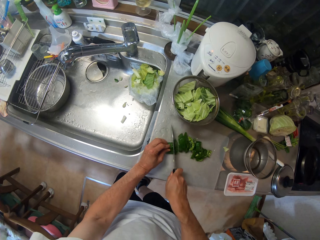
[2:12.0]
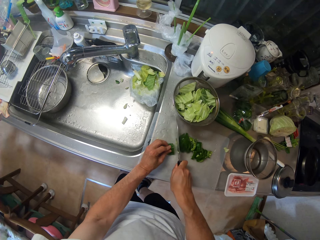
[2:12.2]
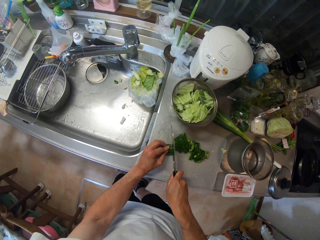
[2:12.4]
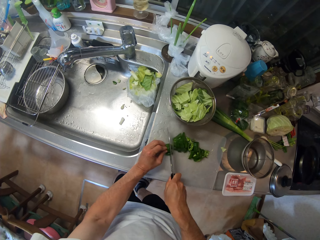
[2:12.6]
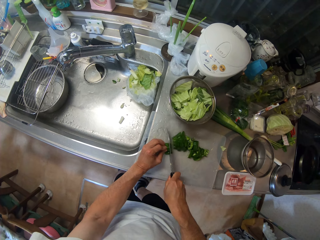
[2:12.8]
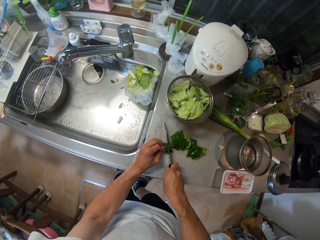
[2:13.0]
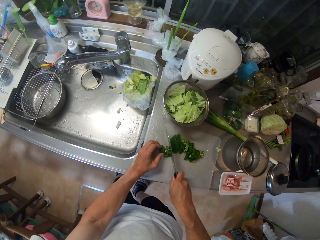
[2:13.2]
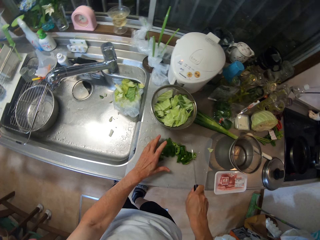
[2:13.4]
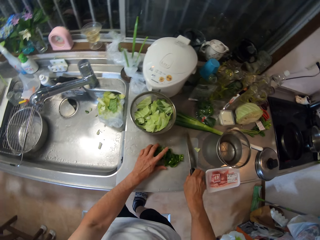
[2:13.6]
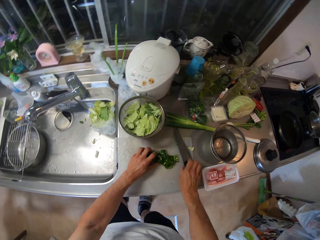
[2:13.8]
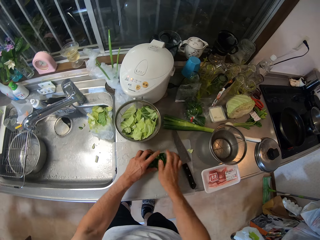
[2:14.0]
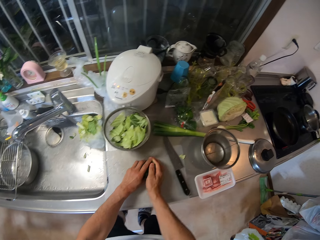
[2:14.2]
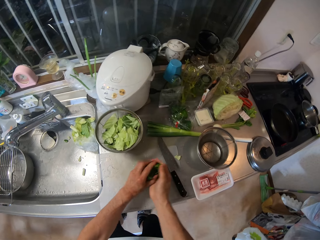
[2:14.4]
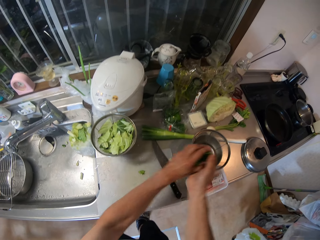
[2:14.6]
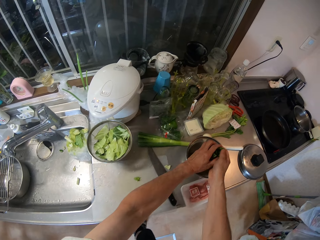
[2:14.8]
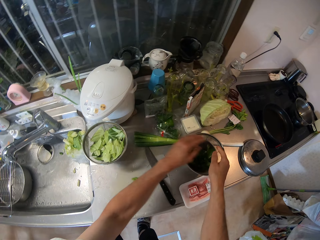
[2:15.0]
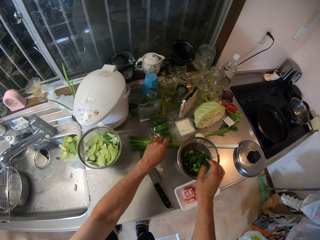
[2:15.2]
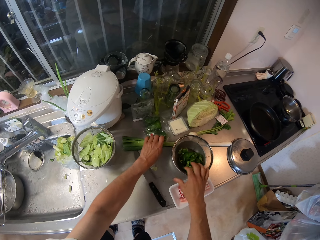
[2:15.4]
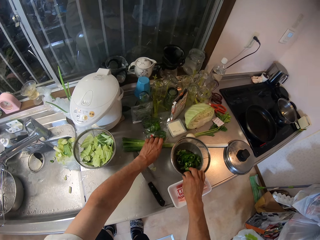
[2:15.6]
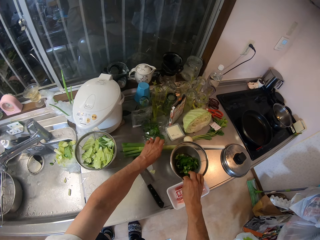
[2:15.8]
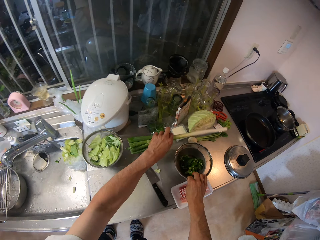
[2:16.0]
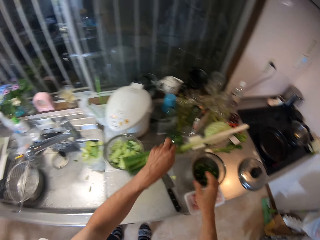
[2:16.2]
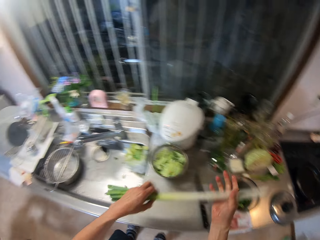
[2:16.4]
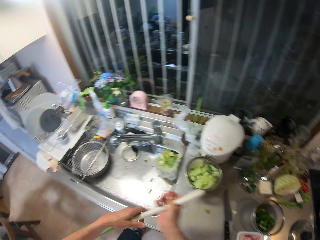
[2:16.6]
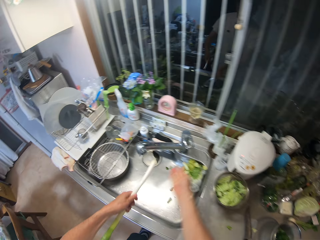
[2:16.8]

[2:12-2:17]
The camera wearer drops the knife on the cutting board with his right hand. He packs the pieces of green pepper on the cutting board with his left hand. He pours the pieces of green pepper into the sieve bowl in a container with his hands. He picks a leek vegetable from the sink countertop with his right hand.

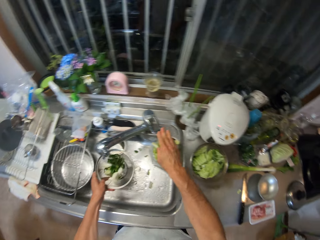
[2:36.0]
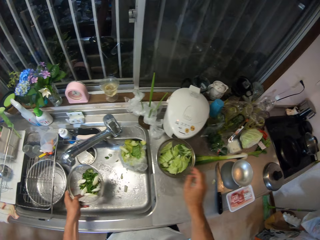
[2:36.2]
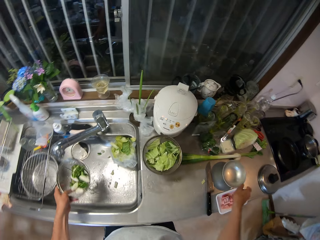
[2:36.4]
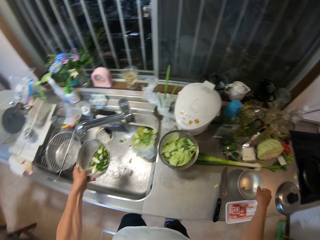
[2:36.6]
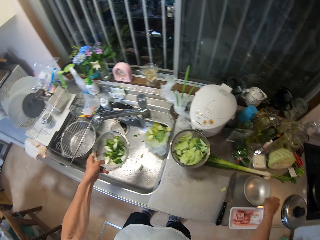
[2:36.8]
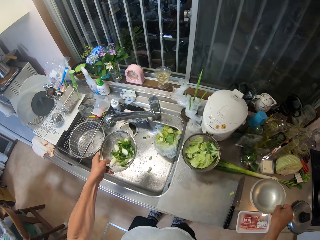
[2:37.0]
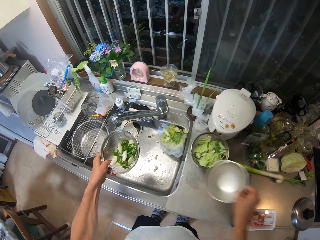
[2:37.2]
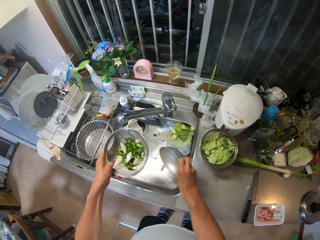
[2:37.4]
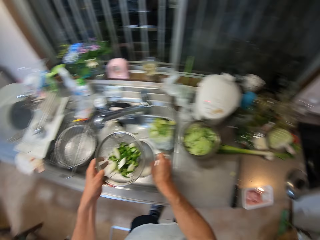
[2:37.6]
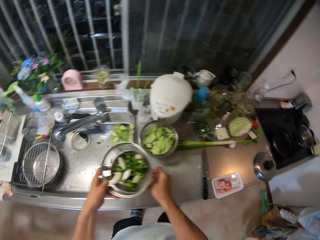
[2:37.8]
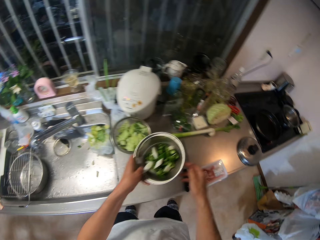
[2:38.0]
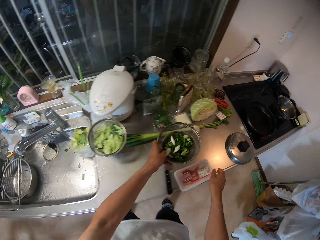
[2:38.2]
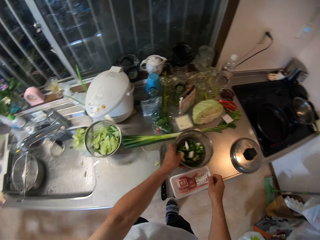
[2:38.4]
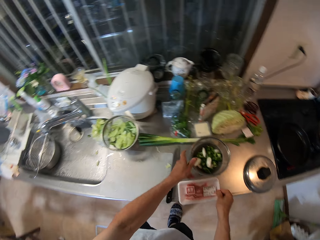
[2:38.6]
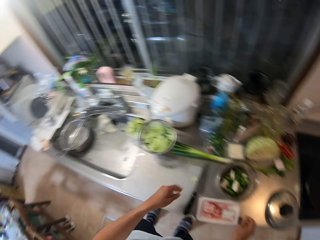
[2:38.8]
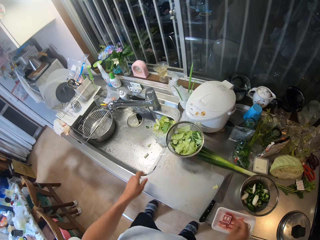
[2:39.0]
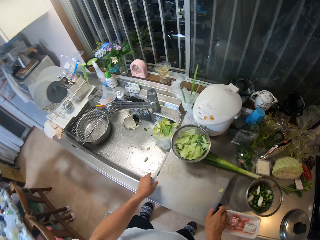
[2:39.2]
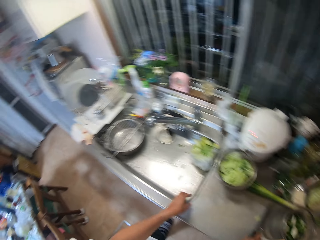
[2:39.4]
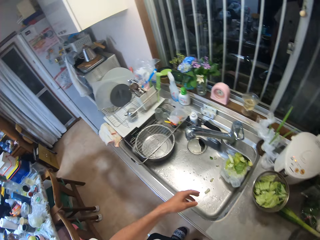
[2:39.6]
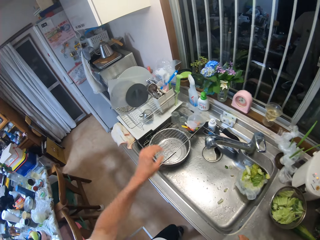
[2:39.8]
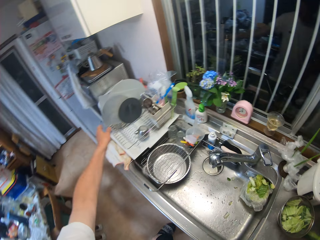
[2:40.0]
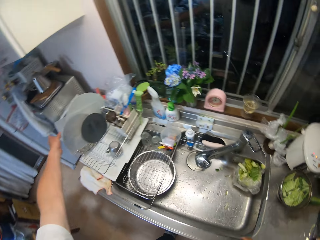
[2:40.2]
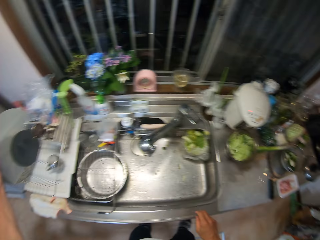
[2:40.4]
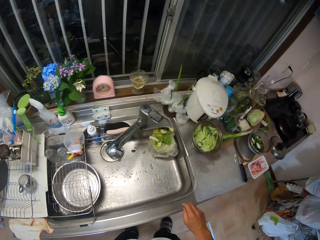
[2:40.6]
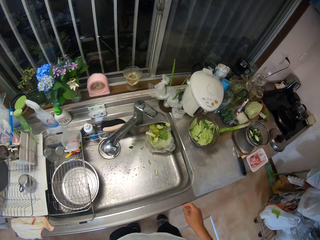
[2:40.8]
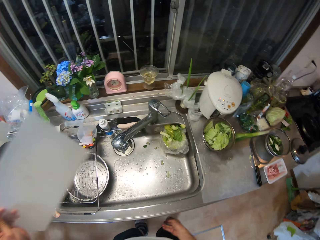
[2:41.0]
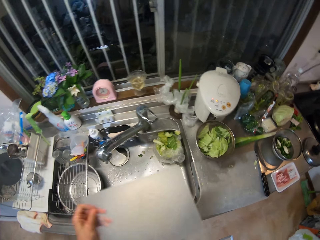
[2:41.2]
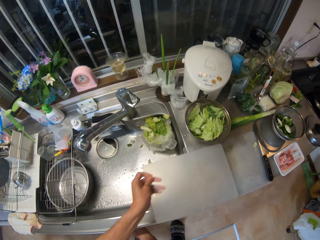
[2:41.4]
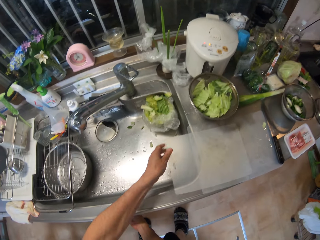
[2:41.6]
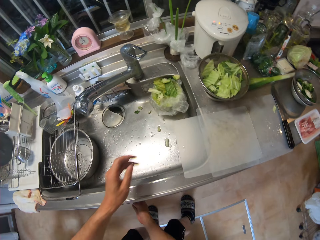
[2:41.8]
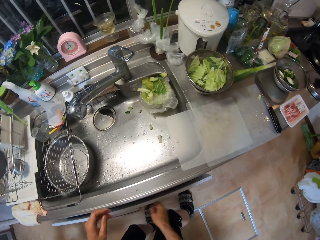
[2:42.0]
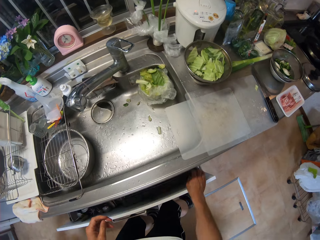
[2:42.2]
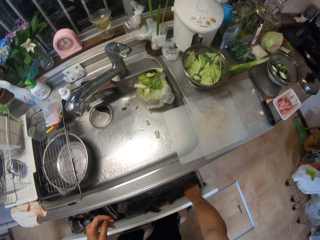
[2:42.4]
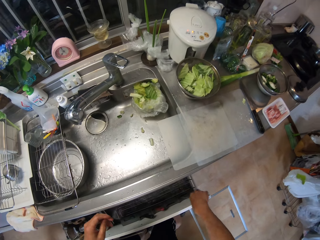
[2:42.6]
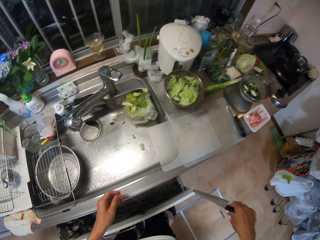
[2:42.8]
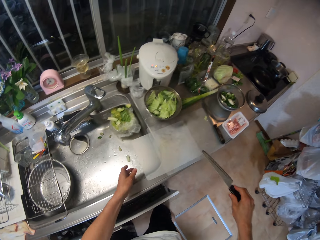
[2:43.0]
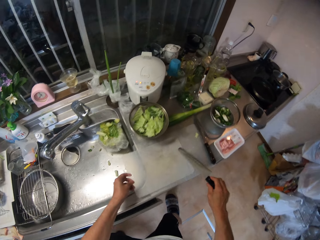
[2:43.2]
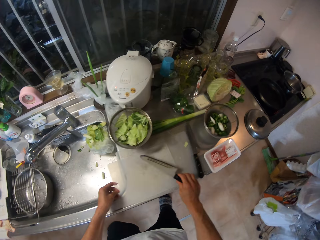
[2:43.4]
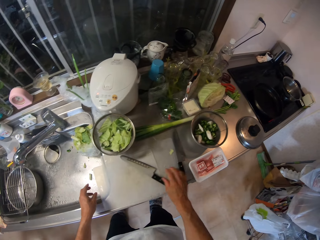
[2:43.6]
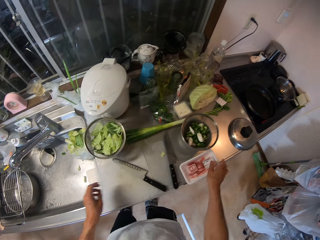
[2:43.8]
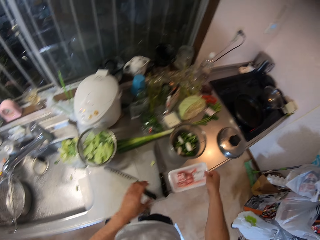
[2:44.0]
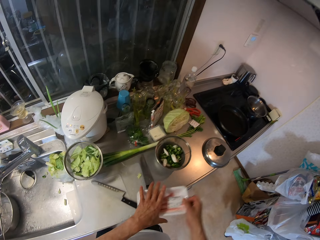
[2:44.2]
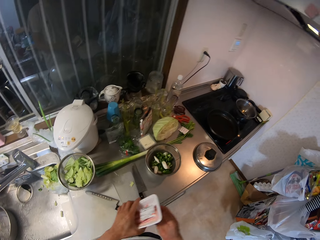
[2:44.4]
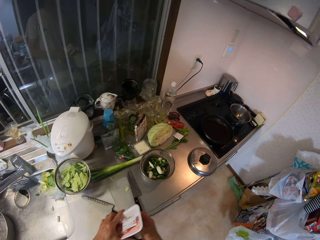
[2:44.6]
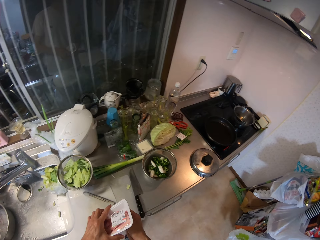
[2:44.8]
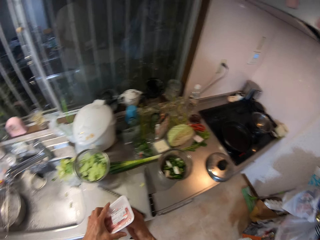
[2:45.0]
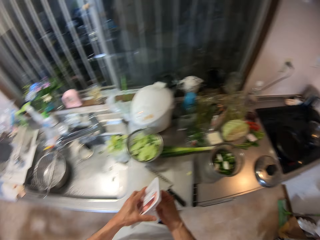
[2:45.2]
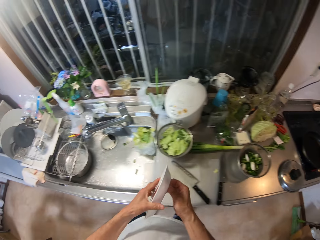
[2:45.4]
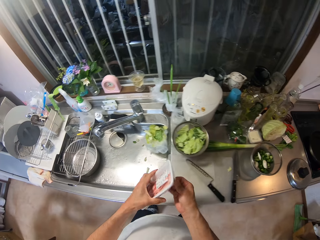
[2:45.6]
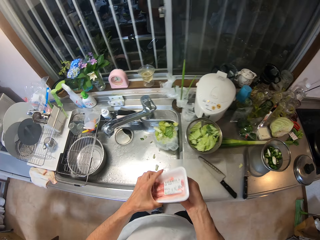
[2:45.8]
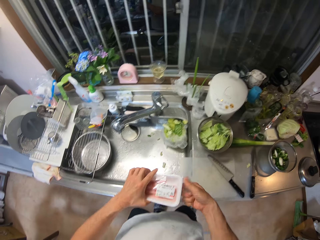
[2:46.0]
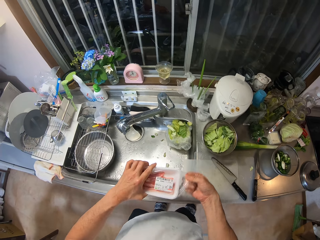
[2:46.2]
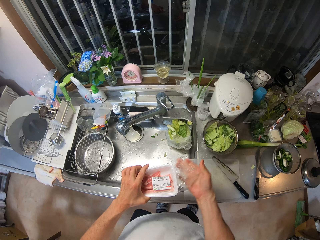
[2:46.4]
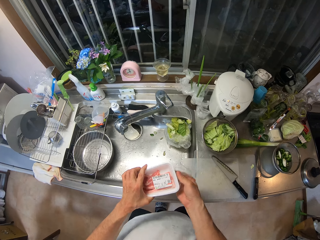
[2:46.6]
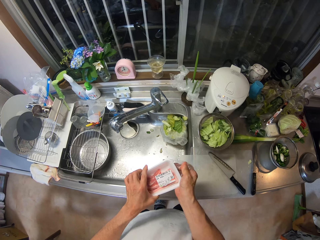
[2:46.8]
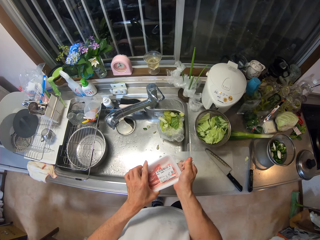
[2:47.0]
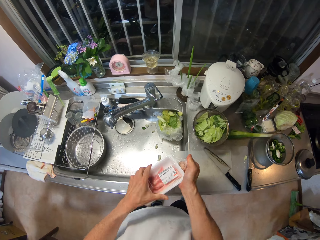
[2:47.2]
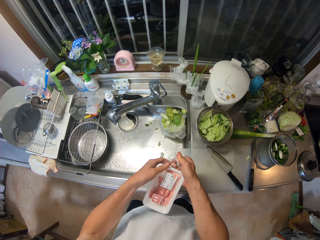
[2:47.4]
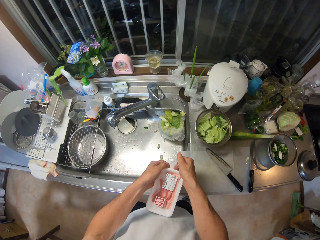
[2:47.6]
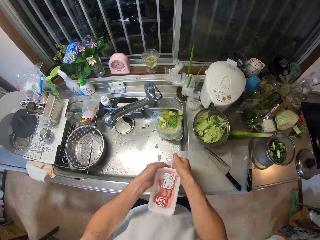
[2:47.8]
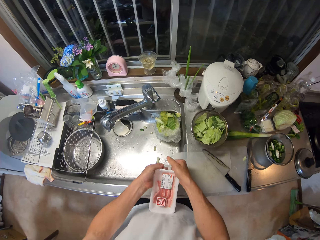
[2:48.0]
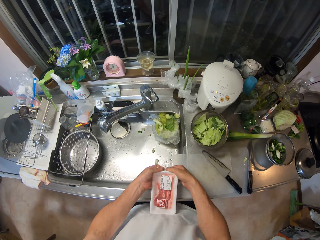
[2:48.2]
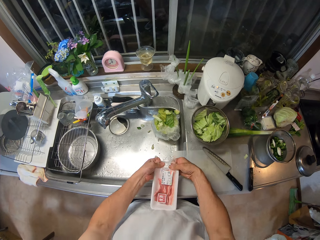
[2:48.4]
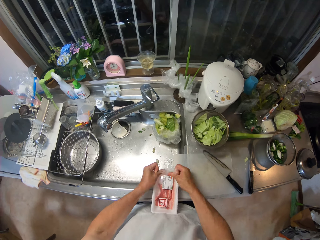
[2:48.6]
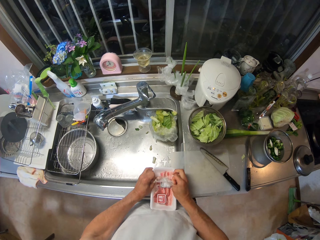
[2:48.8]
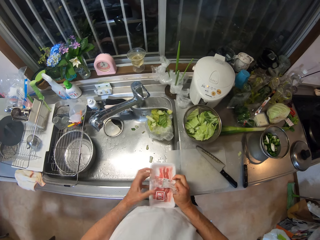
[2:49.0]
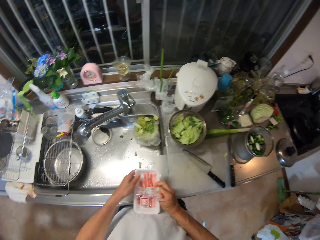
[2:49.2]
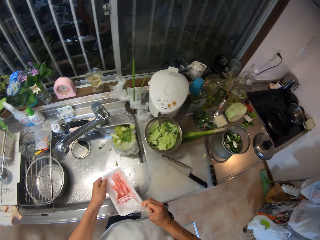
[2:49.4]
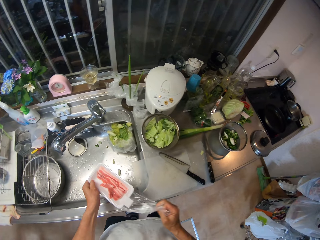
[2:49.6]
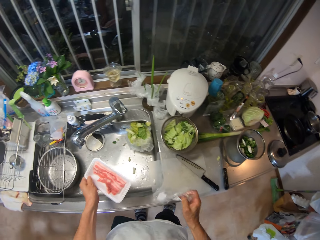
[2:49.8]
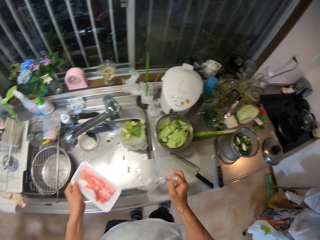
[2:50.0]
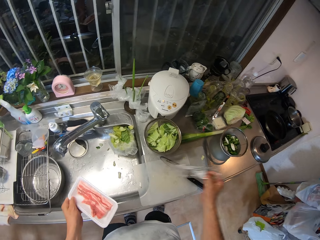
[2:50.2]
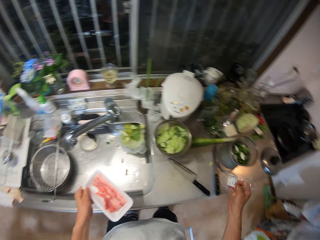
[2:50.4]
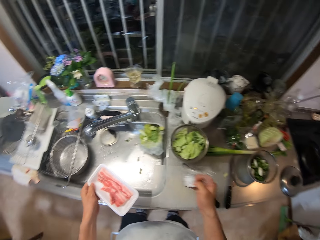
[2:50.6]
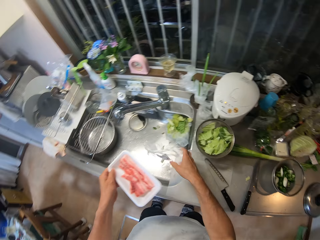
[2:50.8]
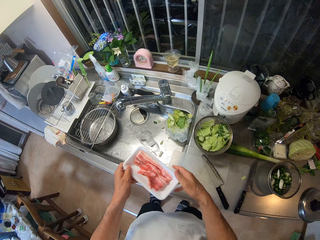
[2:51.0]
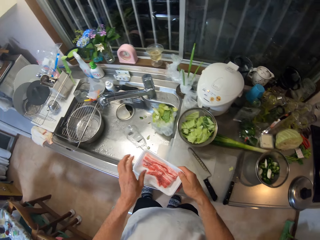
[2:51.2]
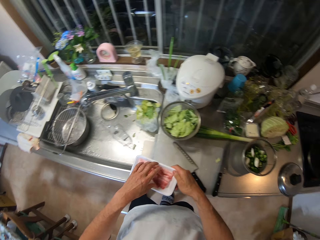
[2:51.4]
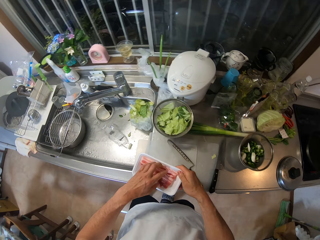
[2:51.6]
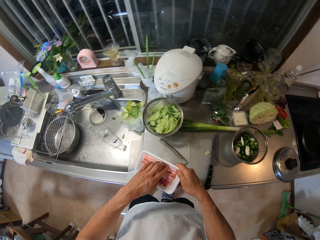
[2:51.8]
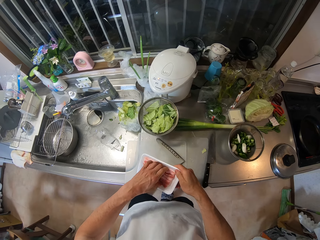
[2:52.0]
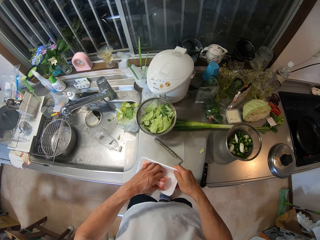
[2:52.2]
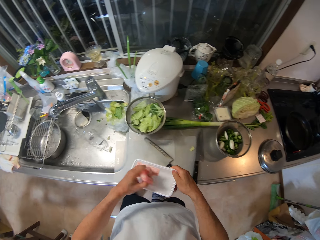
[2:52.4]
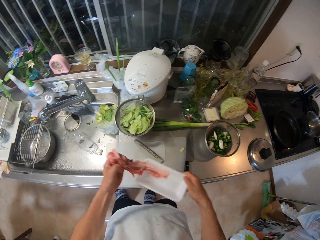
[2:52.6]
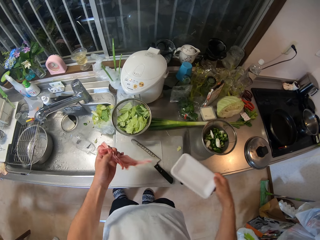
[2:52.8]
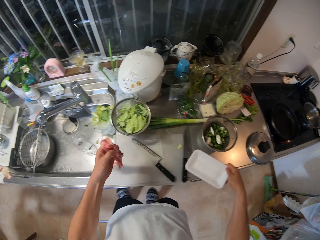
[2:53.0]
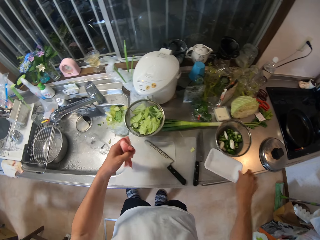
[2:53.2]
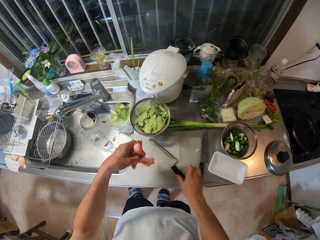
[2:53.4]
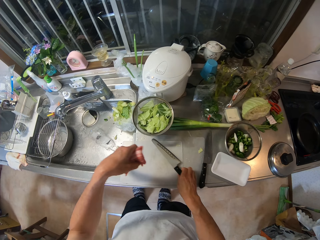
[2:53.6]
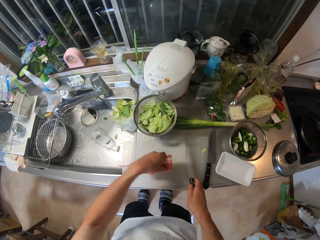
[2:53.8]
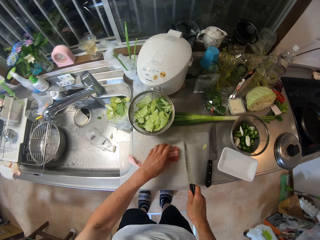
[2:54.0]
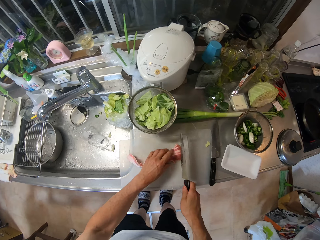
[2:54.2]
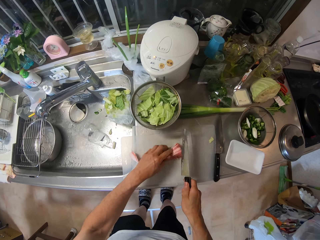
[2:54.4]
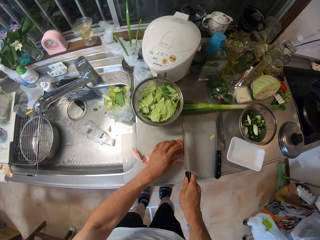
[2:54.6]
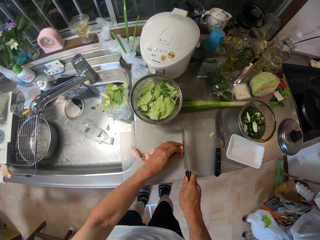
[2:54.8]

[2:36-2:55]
The camera wearer picks the container on the sink countertop with his right hand. He places the sieve bowl inside the container. He places the container on the table with his left hand. He picks a cutting board with his left hand. He places the cutting board on the sink countertop with his left hand. He opens a drawer with his right hand. He picks a knife from the drawer with his right hand. He adjusts the cutting board with his left hand. He places the knife on the cutting board with his right hand. He picks a plate from the table with his right hand. He removes polythene from the plate with his hands. He throws the polythene inside the sink with his right hand. He removes meat from the plate with his left hand. He drops the plate in his right hand on the sink countertop. He picks the knife from the cutting board with his right hand. He places the meat on the cutting board with his left hand.
